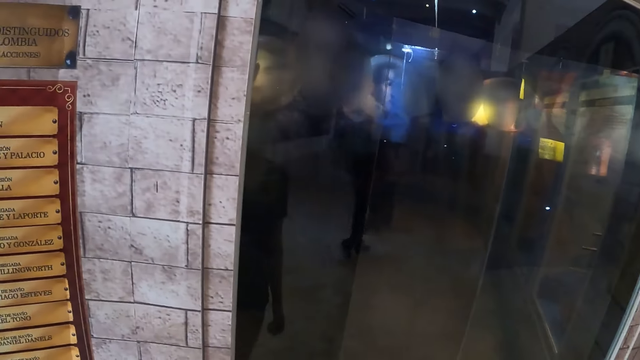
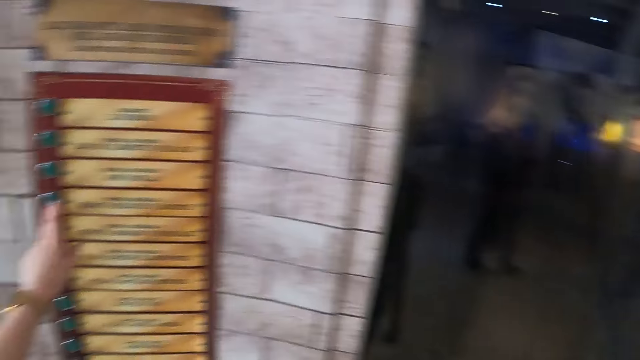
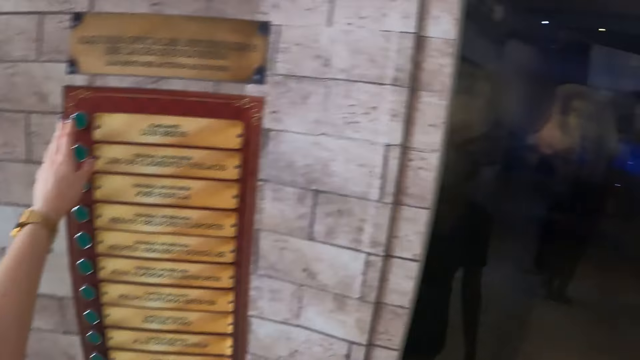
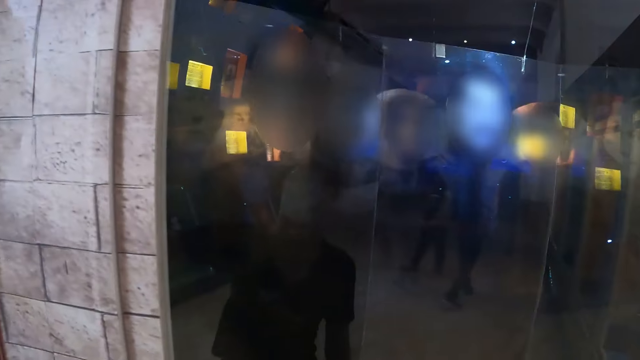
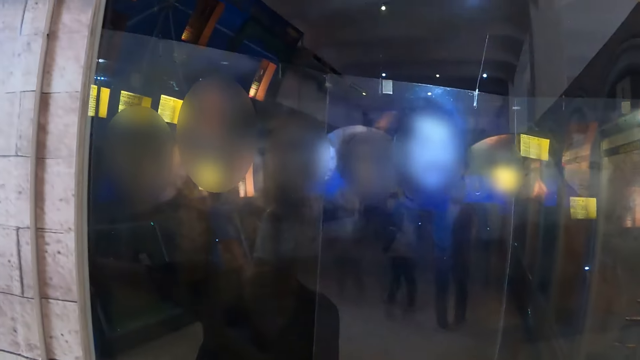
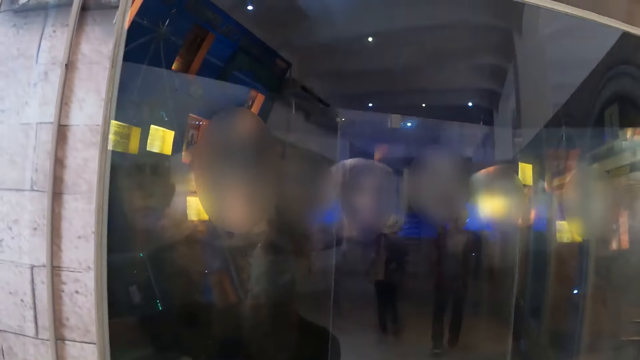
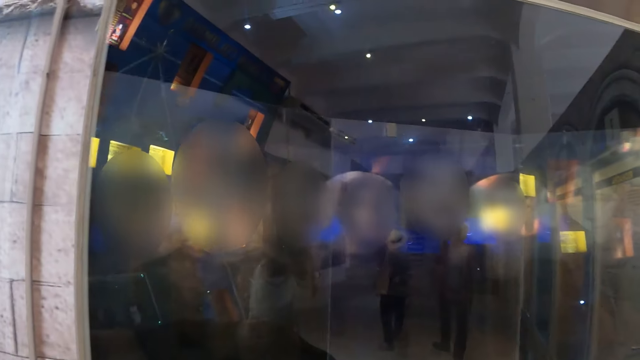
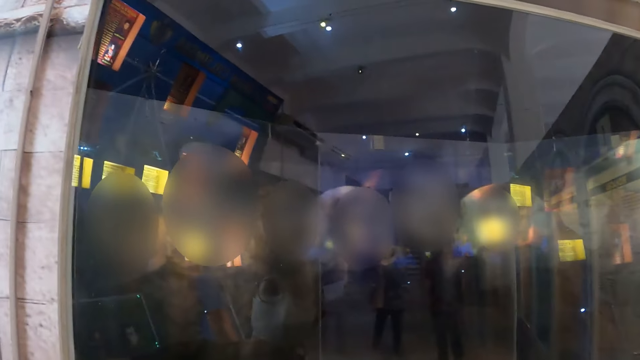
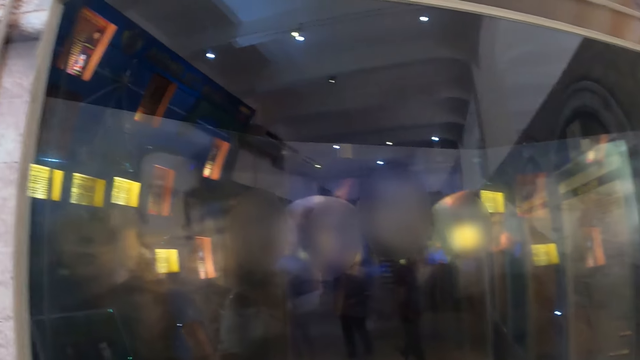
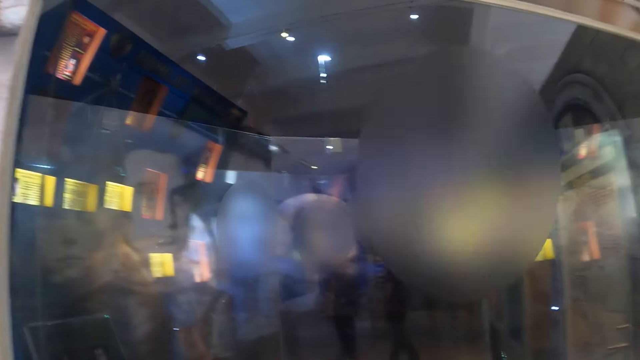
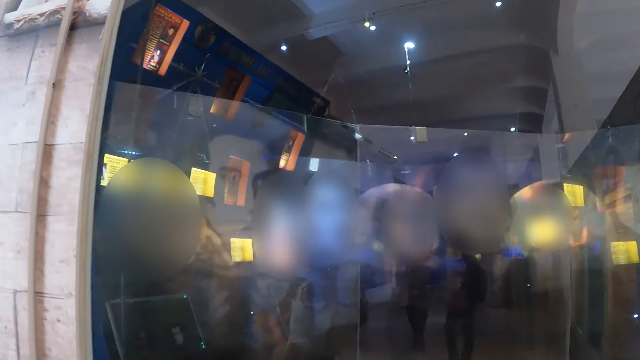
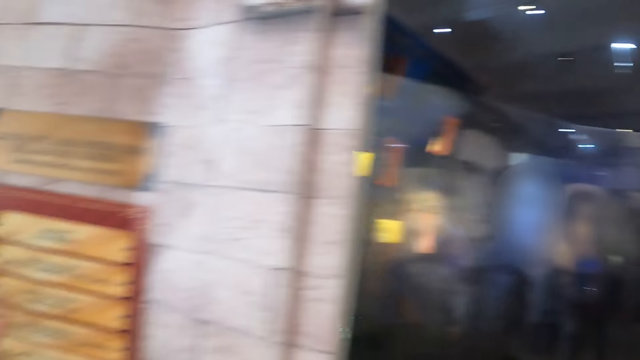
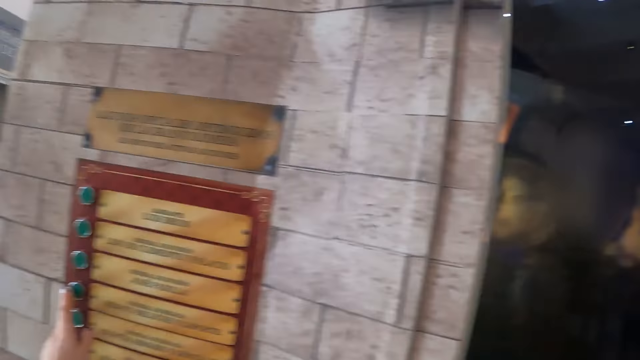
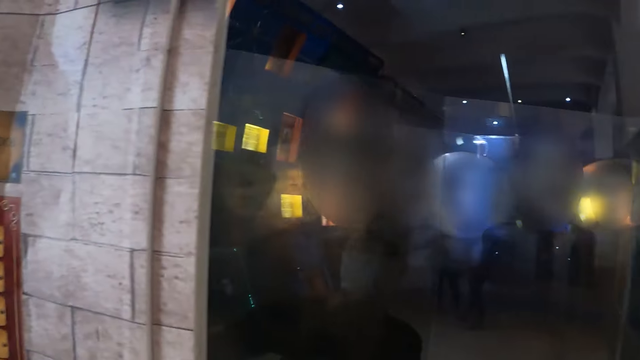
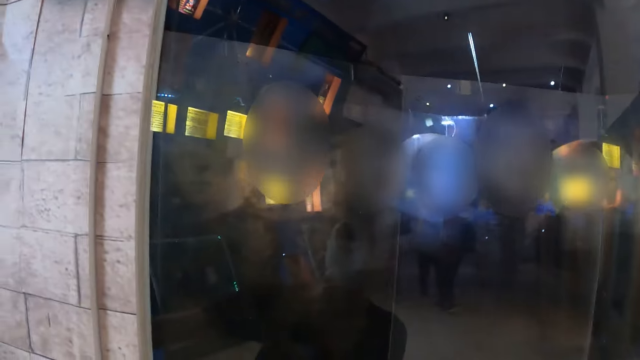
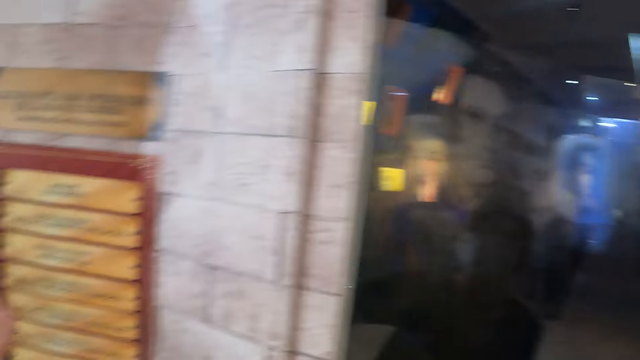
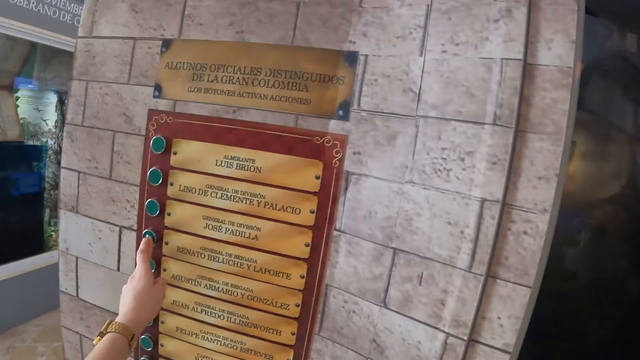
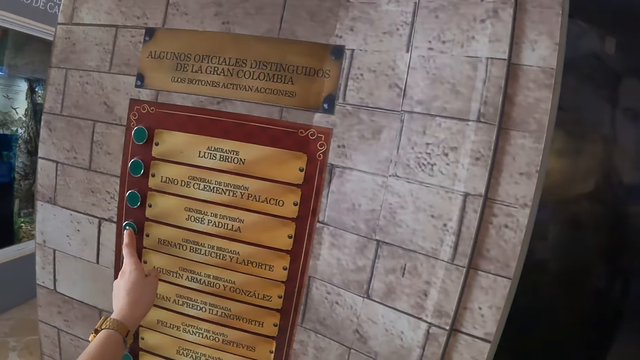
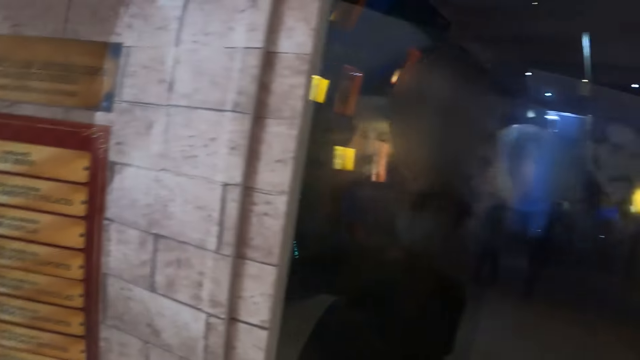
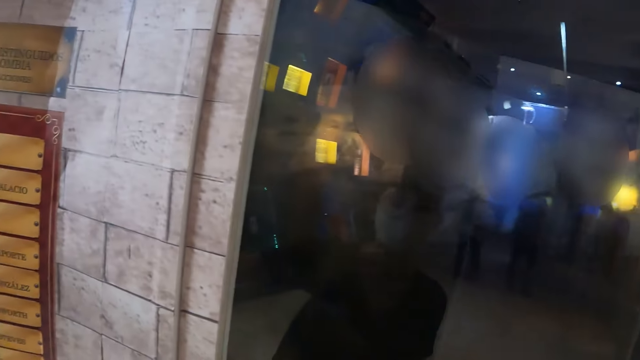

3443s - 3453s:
The camera wearer looks at the screen. They look around. They look at the screen. They press a button. They look at the screen. They touch the art on the wall.

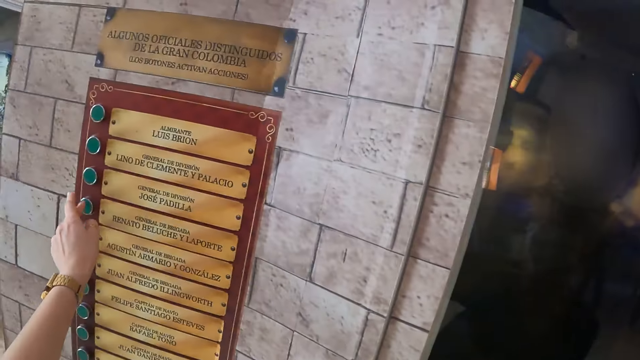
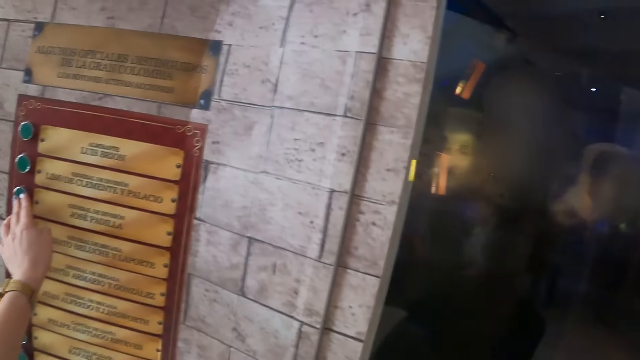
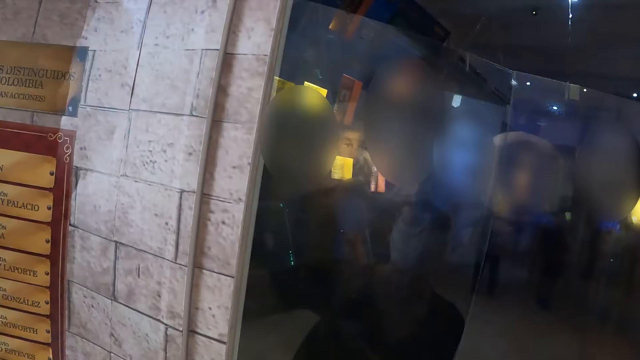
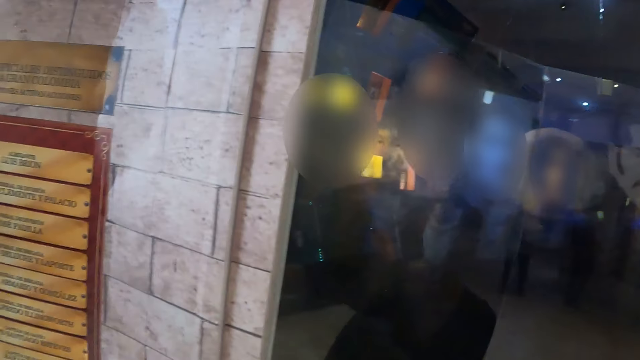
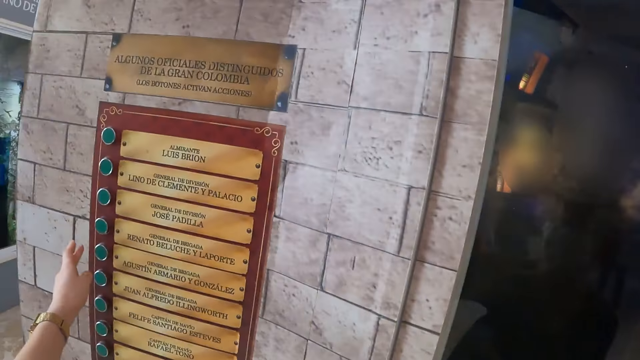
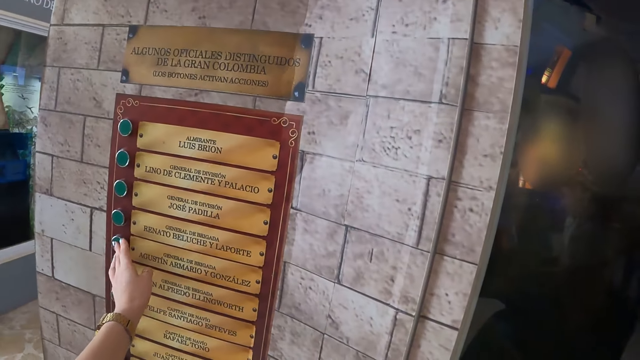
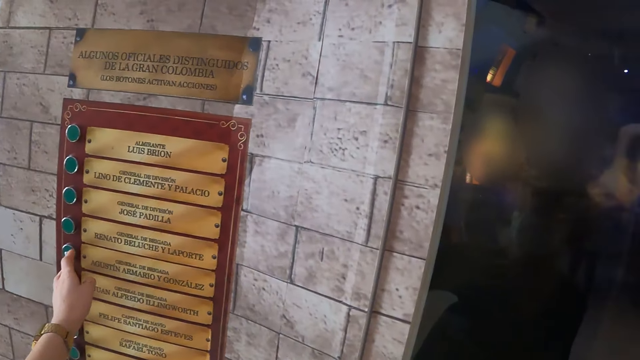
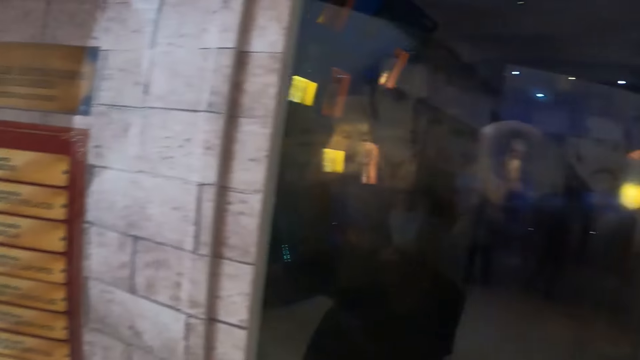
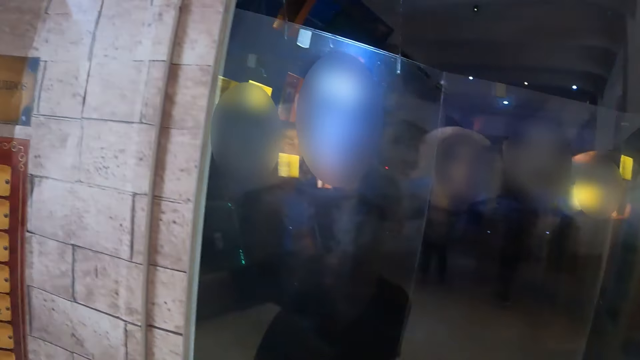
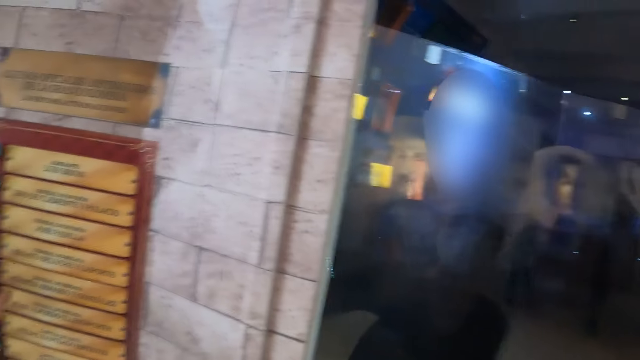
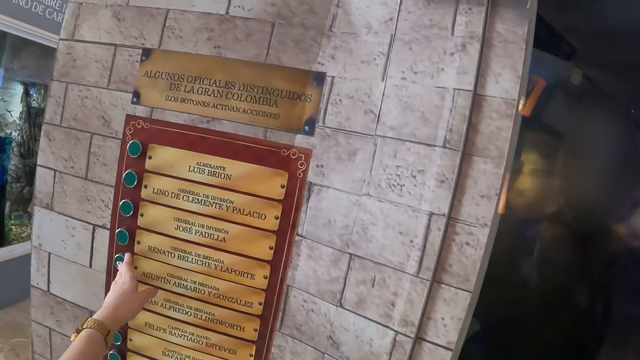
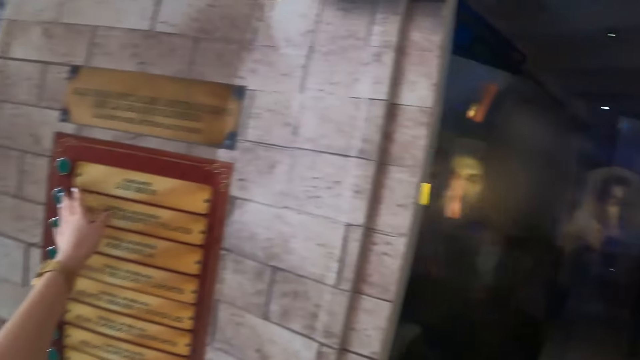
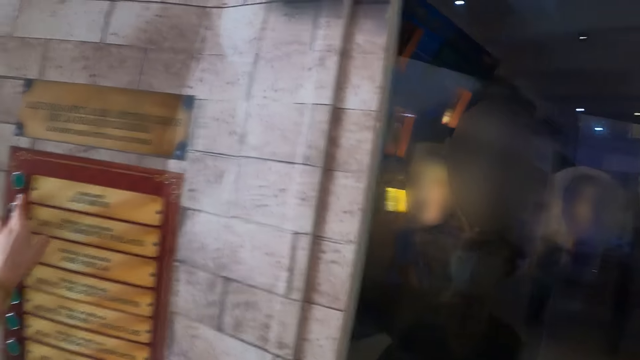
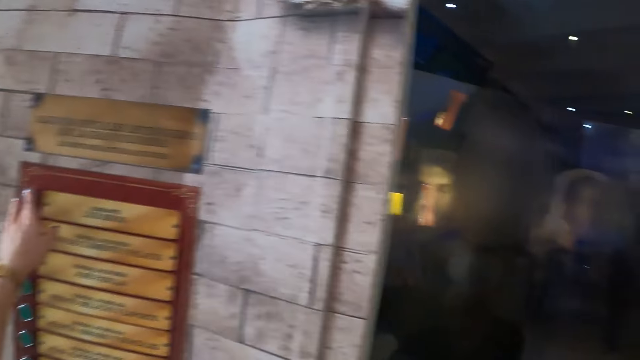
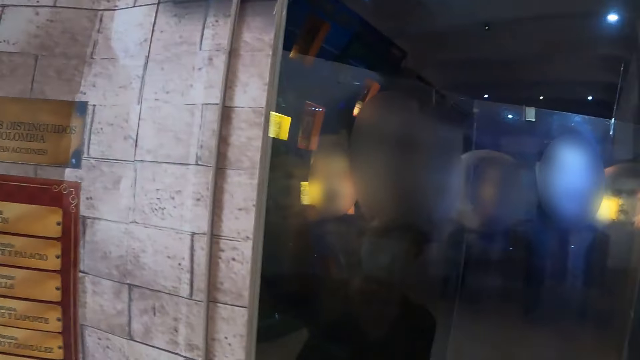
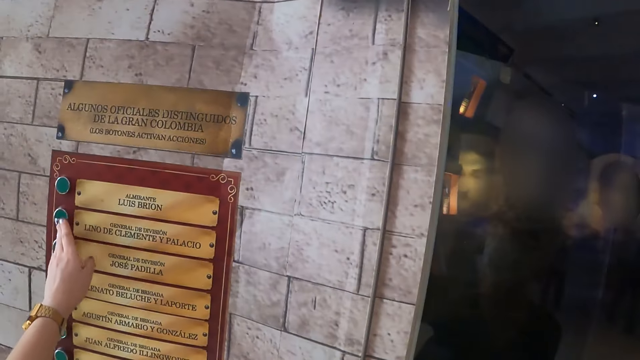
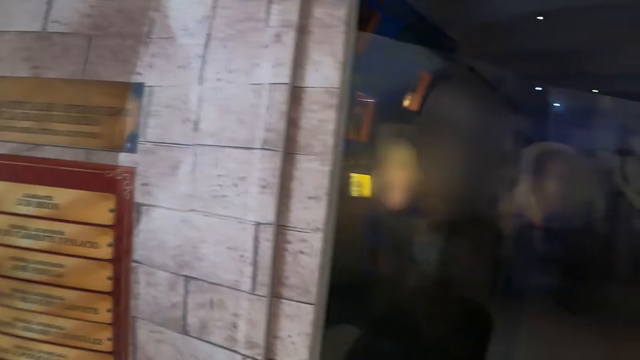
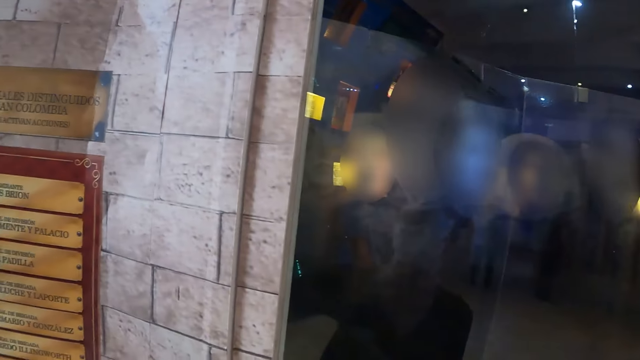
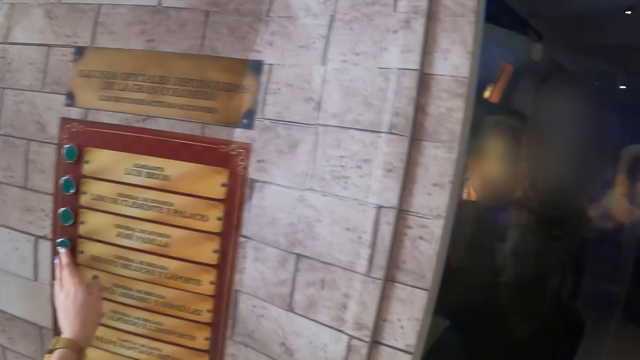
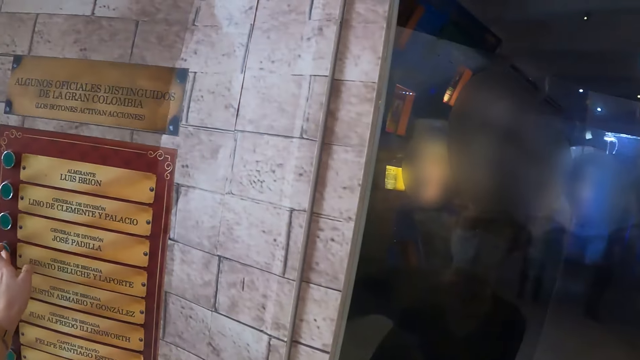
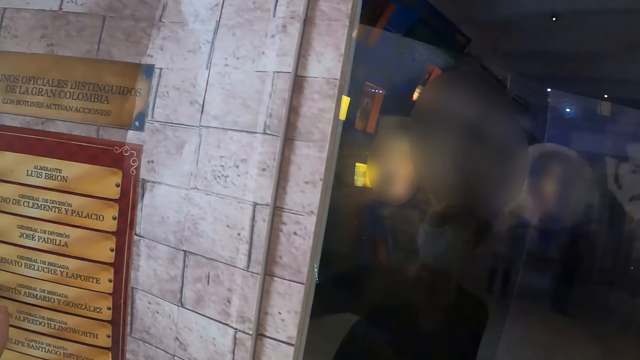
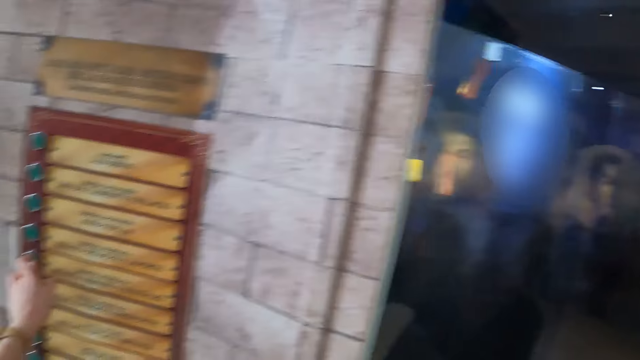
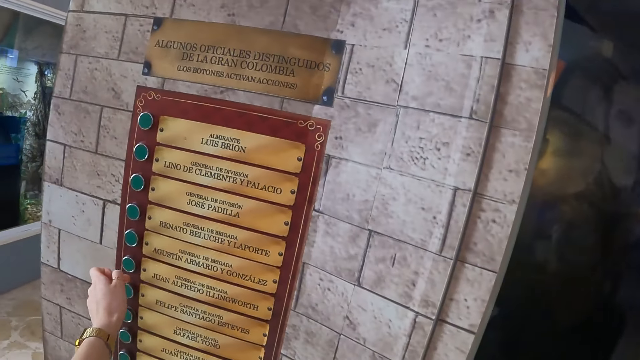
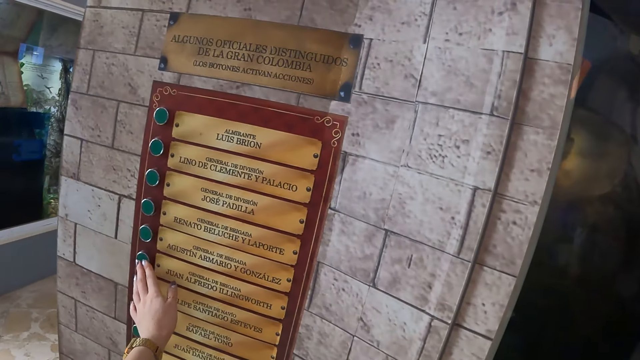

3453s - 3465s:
The camera wearer presses a button. They look at the screen. They press the button. They look at the screen. They press the button. They press the button again. They look at the screen. They press the button. They look at the screen.
